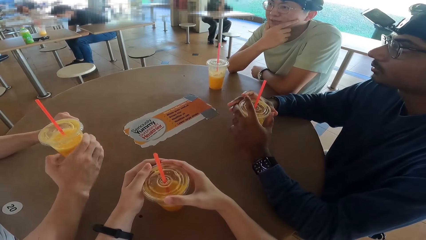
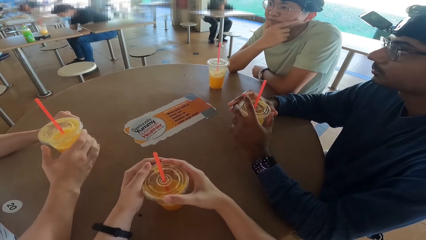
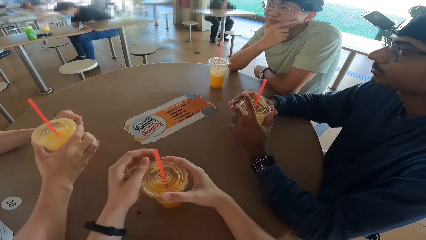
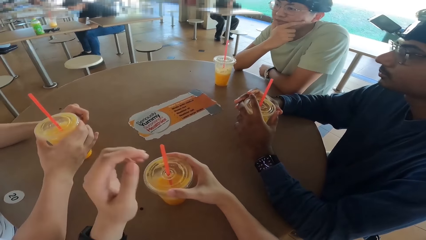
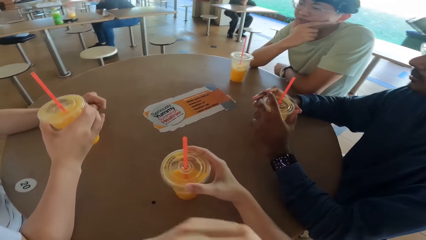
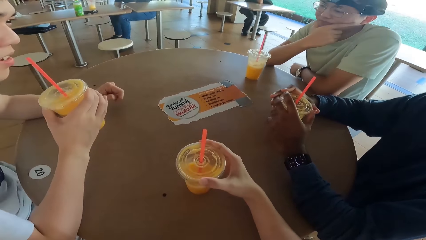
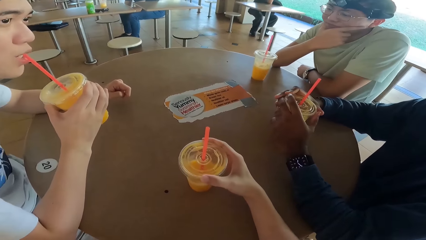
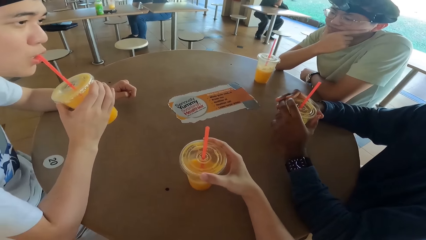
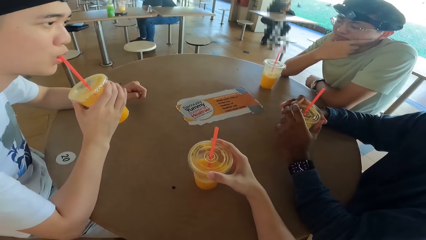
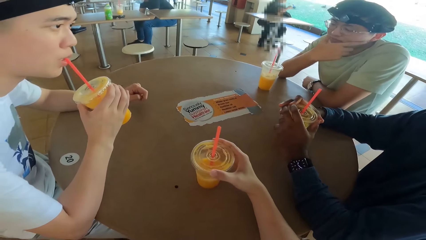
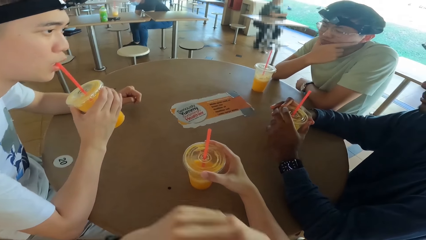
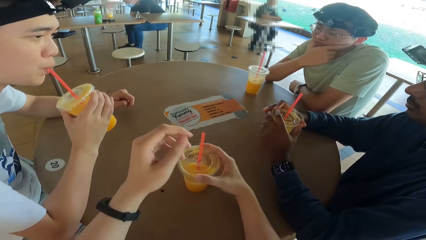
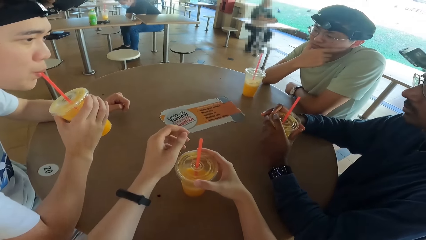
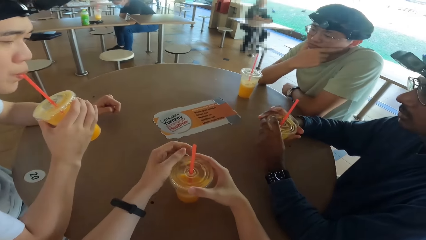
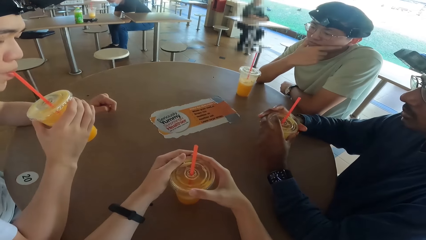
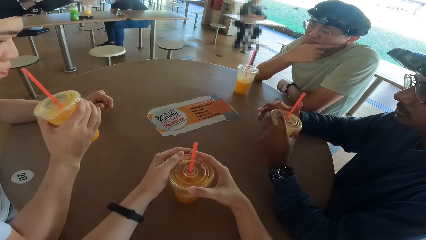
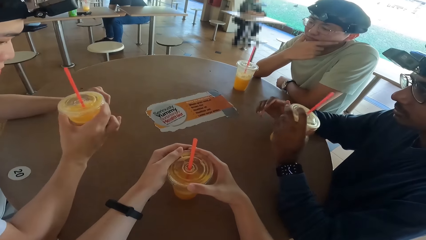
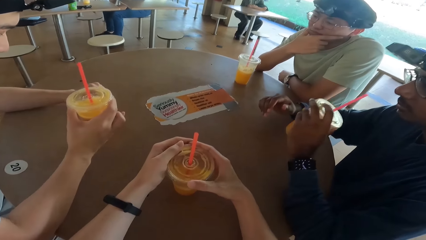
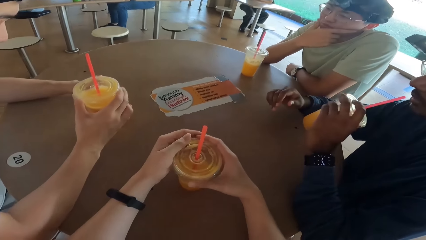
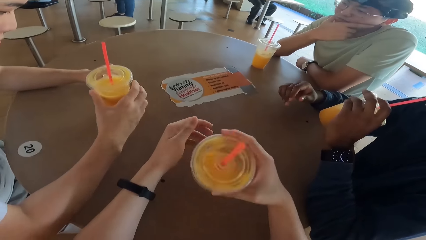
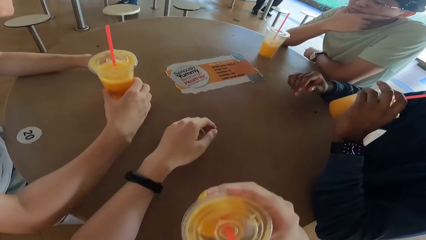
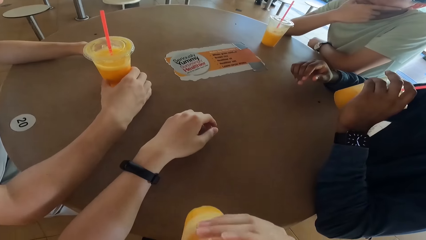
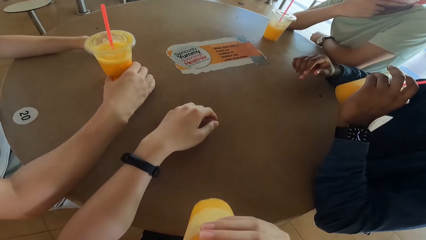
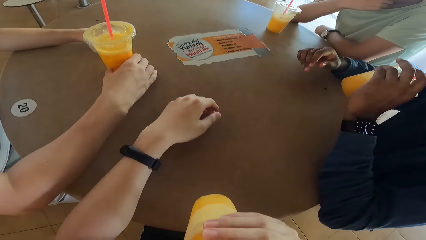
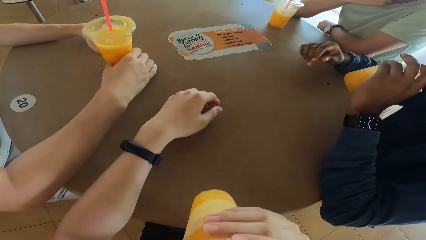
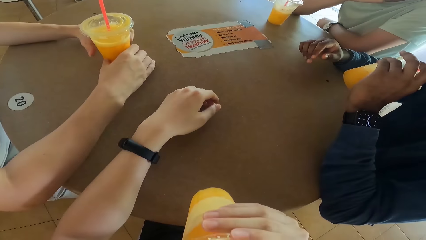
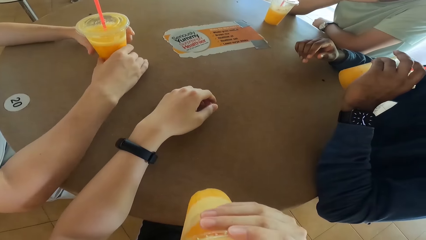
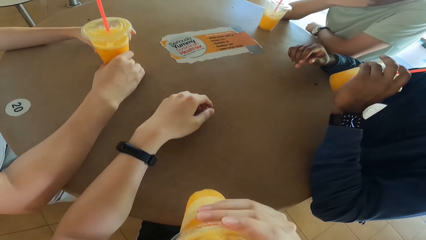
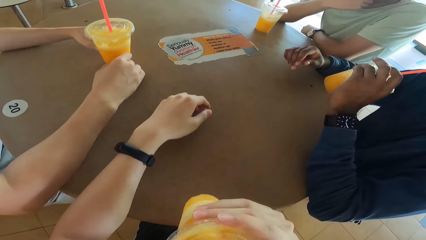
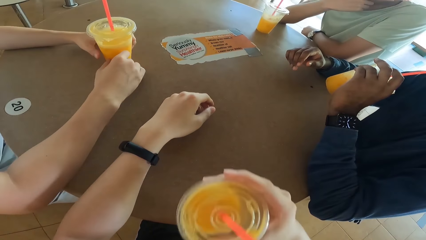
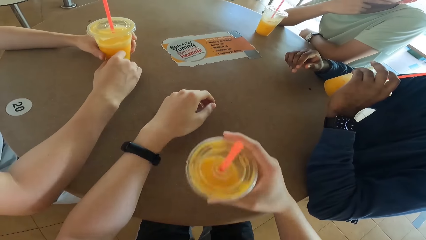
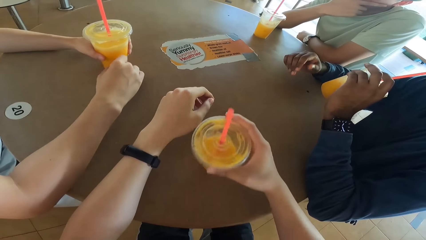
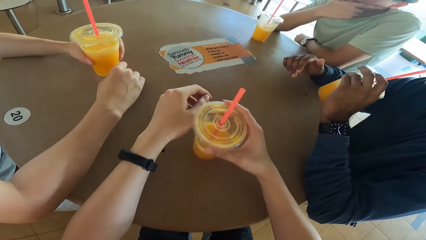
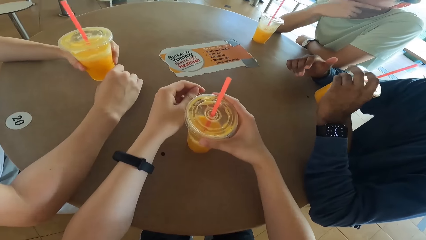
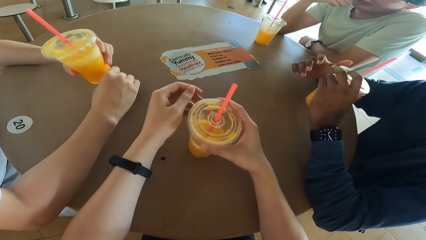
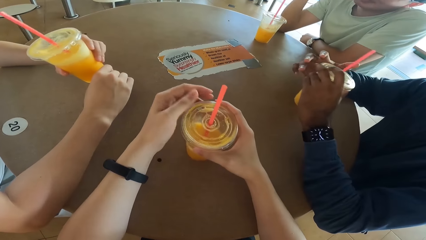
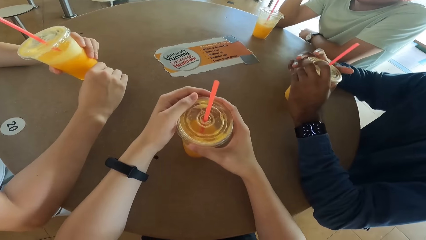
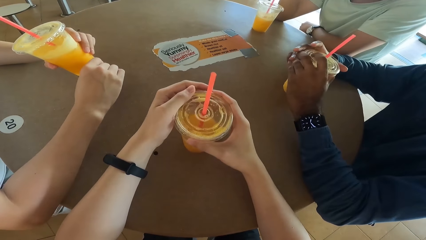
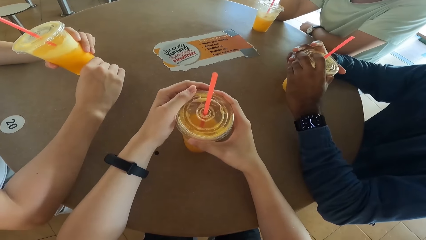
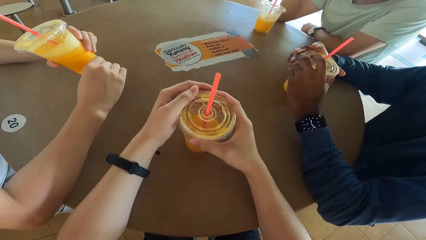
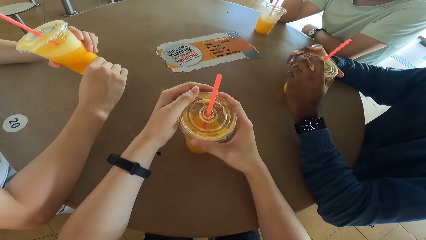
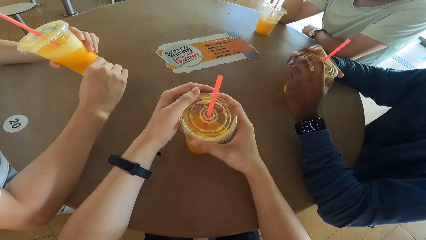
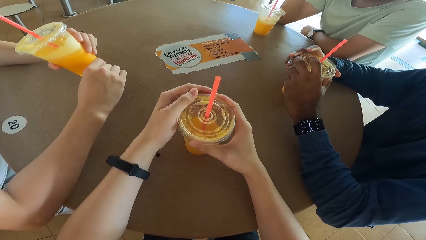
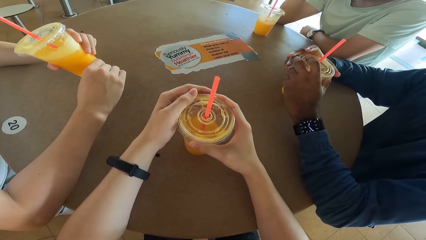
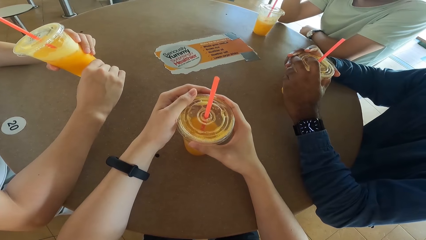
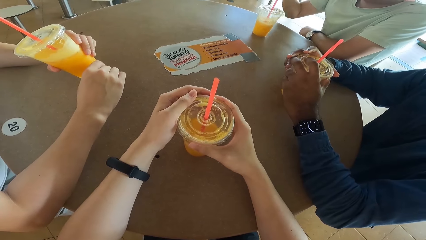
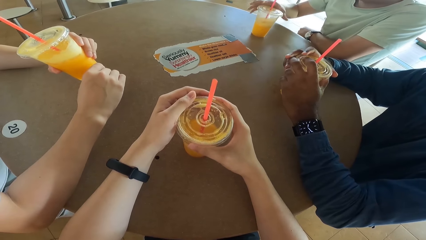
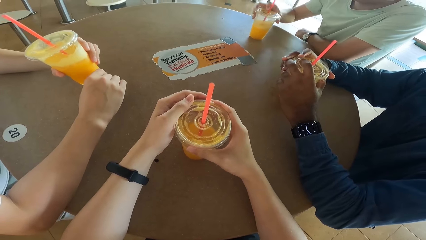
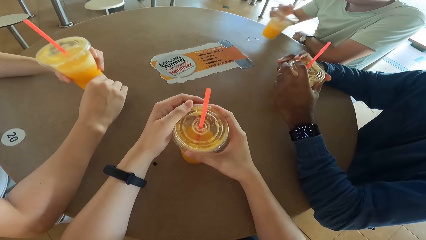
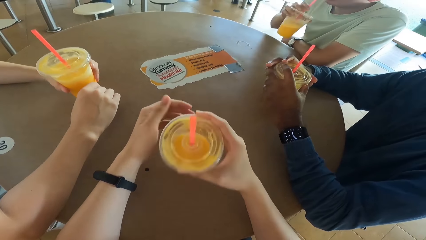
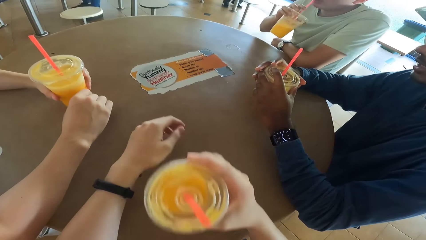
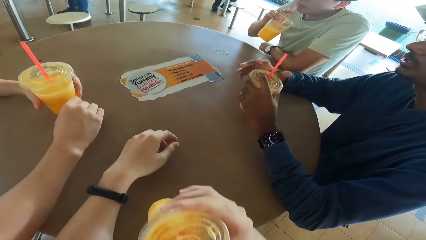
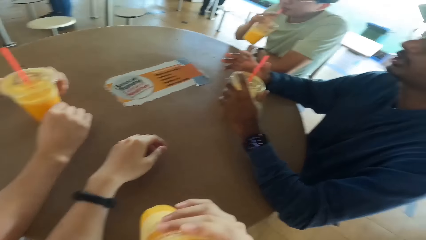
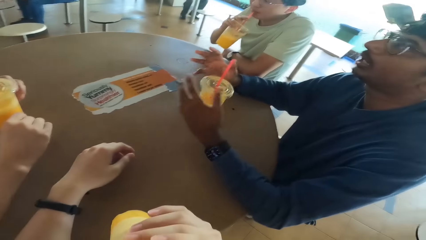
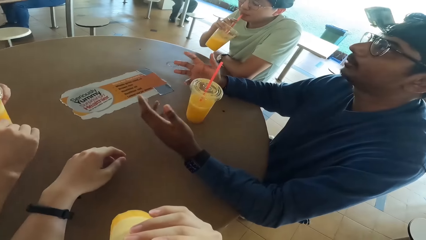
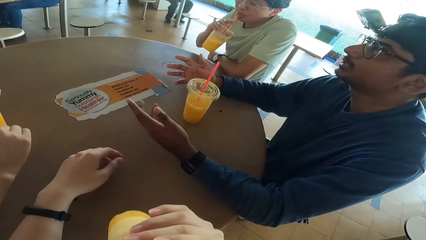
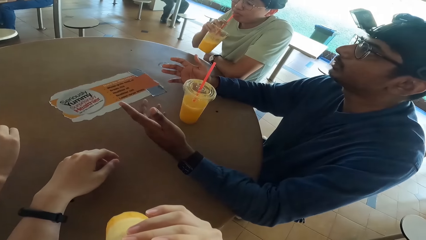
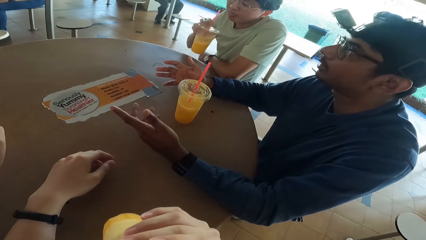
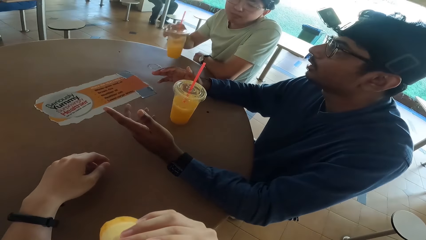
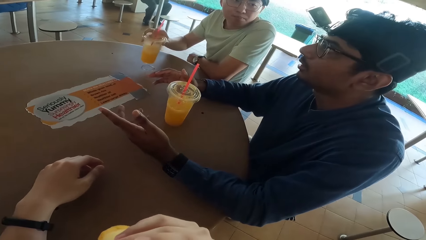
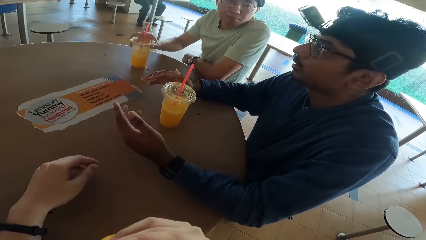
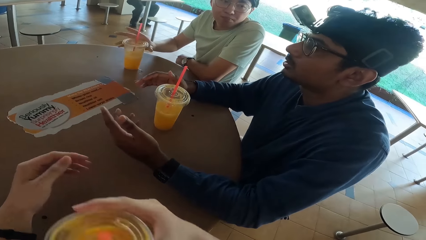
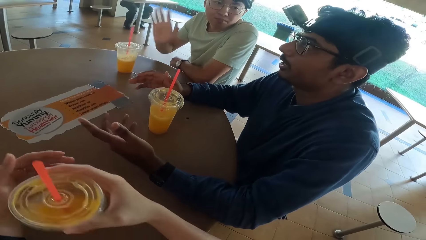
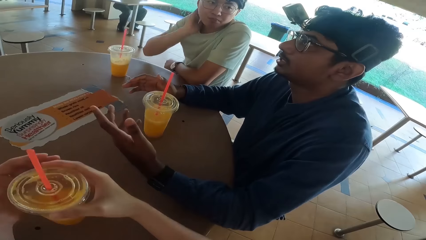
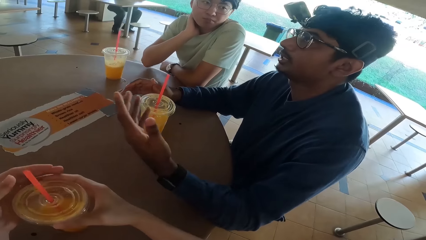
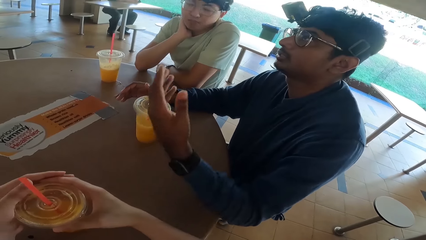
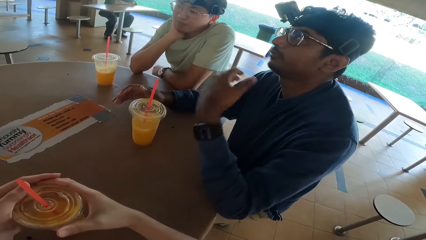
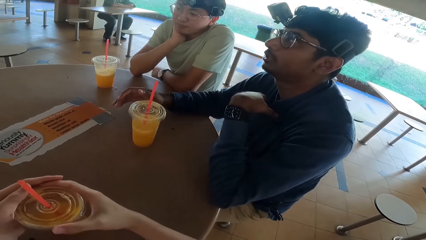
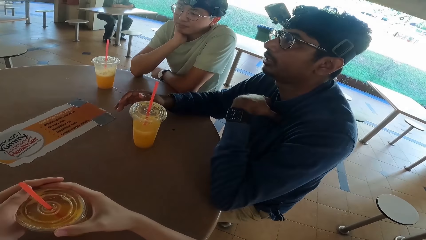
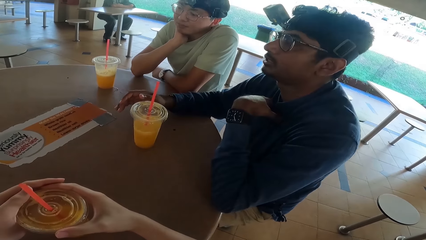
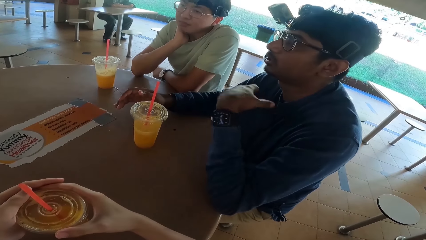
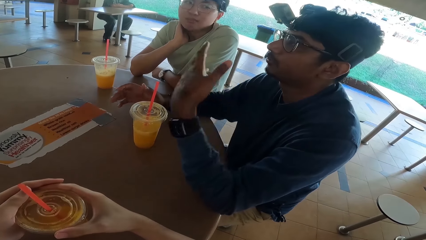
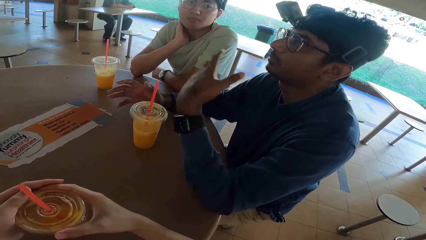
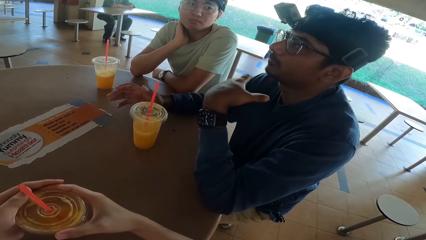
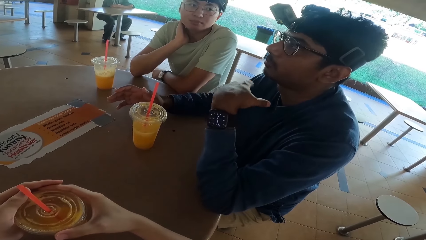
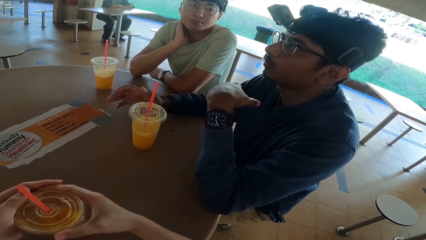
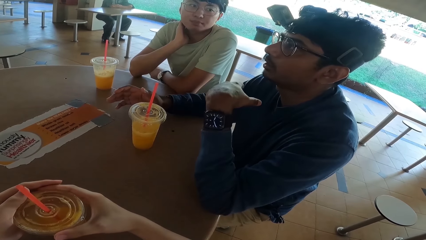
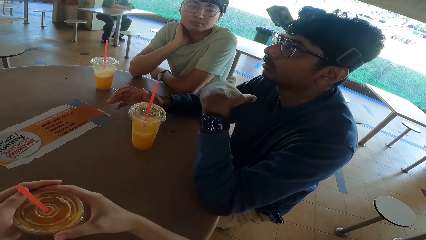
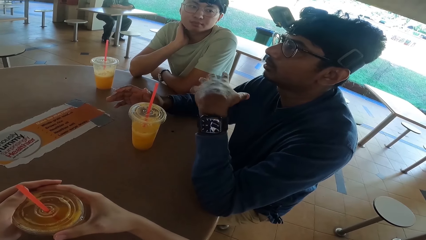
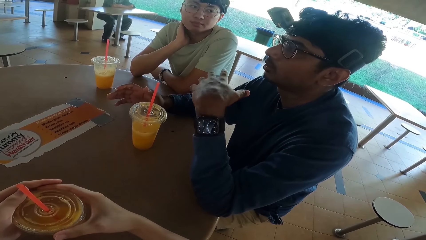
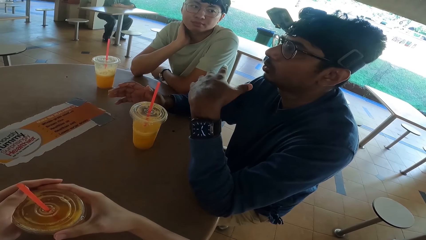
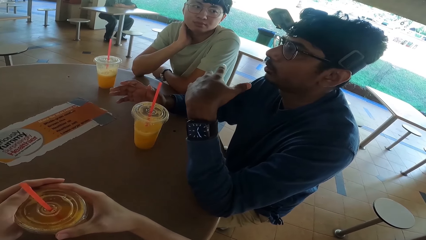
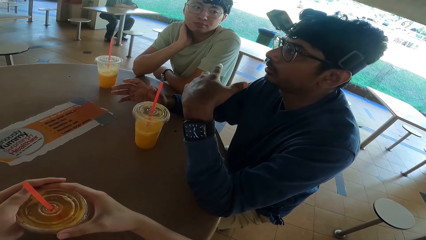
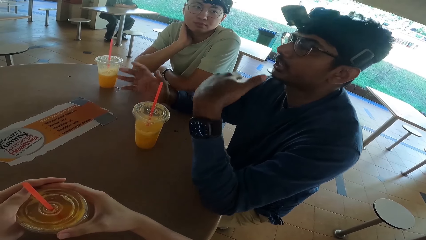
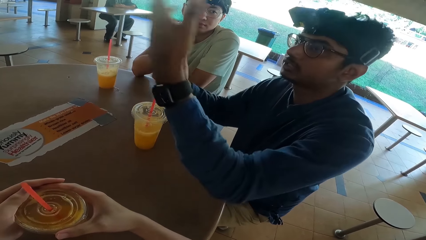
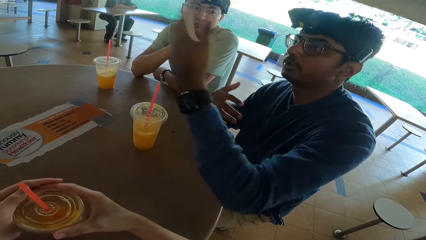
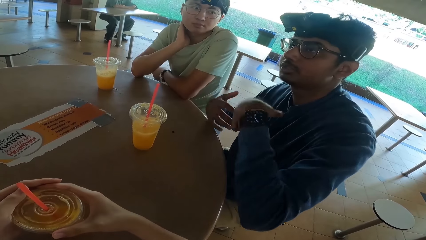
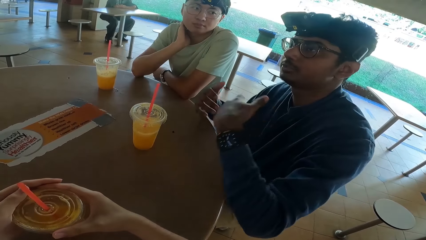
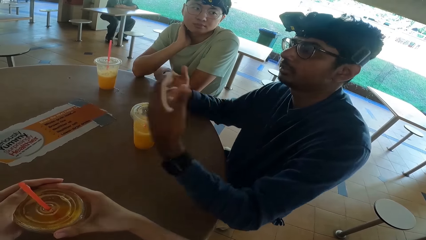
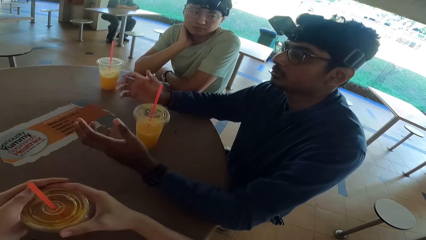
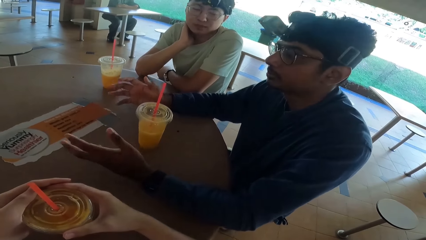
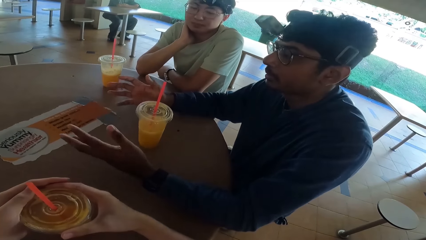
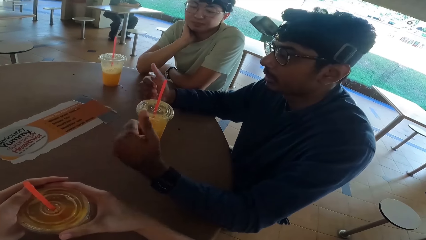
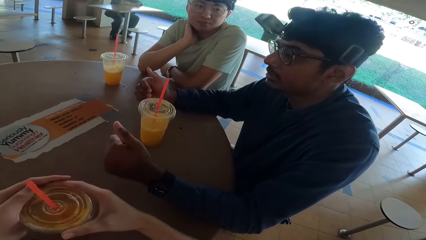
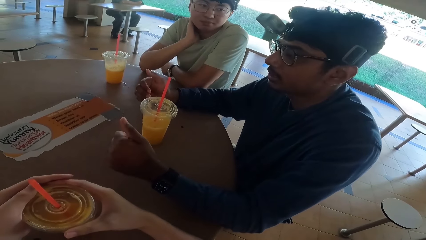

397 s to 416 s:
A person takes a juice. A man drinks. The camera wearer holds a cup. Another person takes a juice. Another man and the camera wearer drink. The camera wearer takes a juice. A third man rotates the cup. The third man drinks. The camera wearer takes a juice. A third person takes a juice. The camera wearer drinks. The second man converses.
